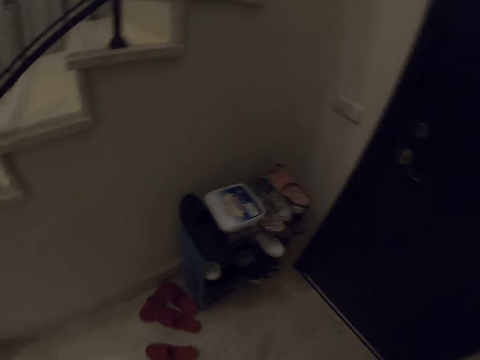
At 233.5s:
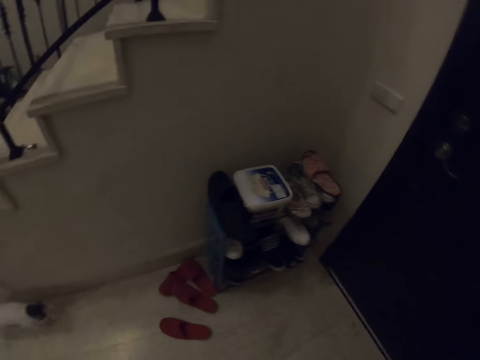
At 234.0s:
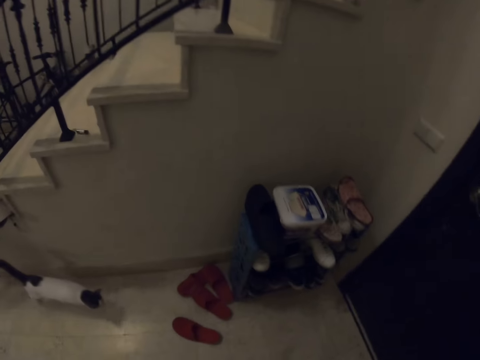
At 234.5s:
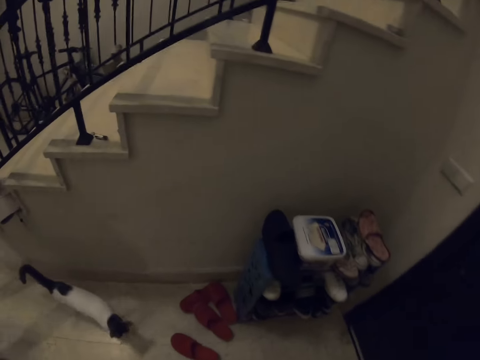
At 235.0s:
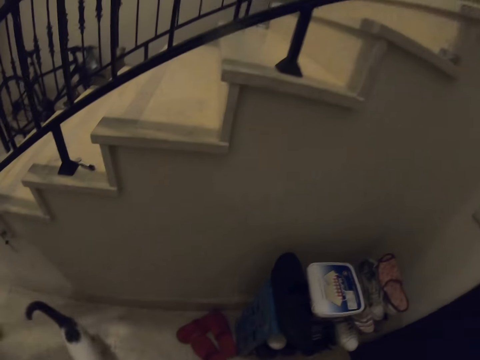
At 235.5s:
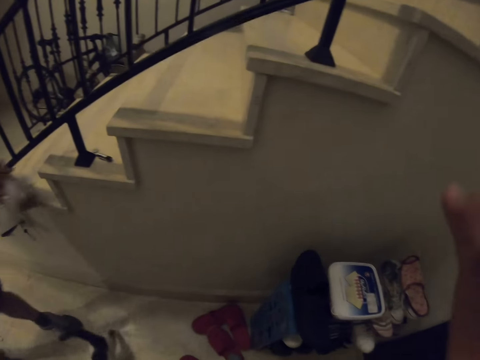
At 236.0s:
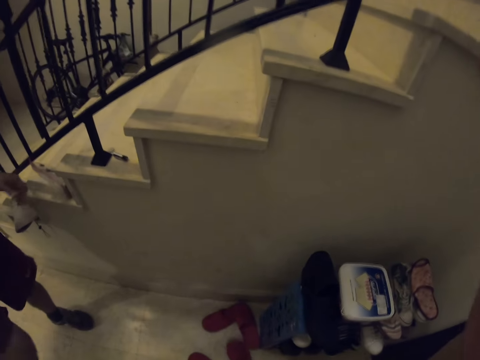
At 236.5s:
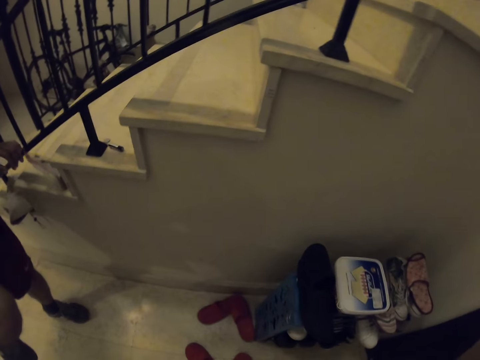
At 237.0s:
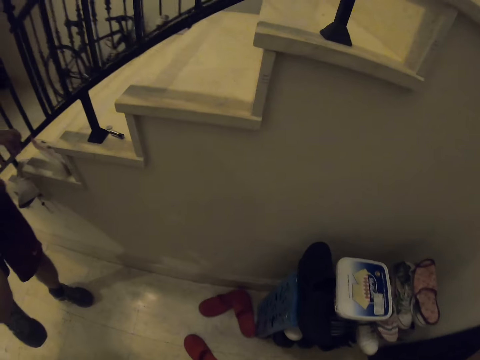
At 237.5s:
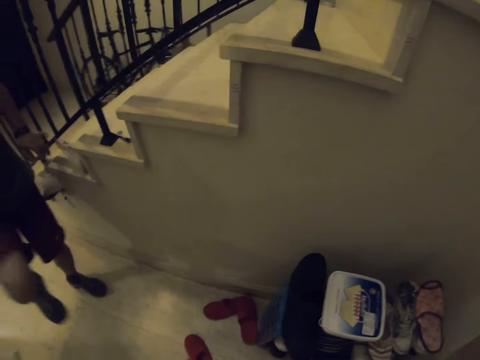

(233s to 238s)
A man lifts a hand. The camera wearer adjusts a camera.
